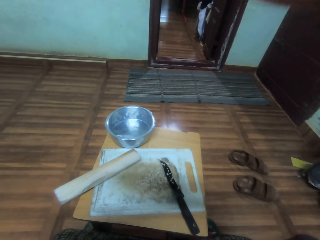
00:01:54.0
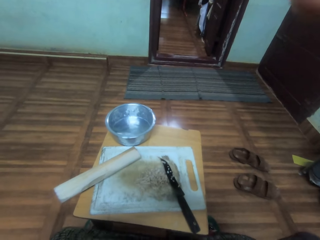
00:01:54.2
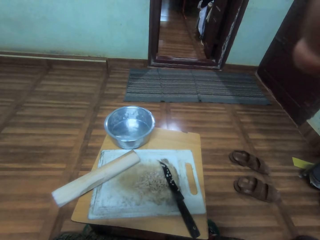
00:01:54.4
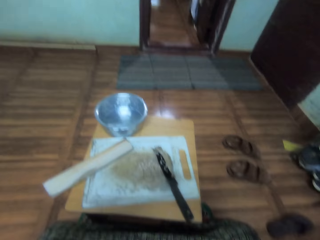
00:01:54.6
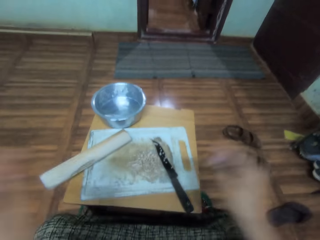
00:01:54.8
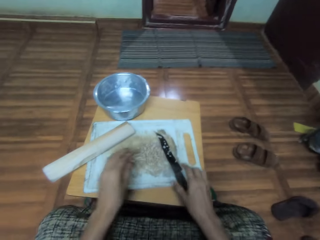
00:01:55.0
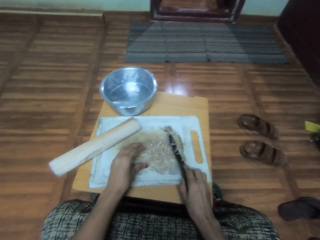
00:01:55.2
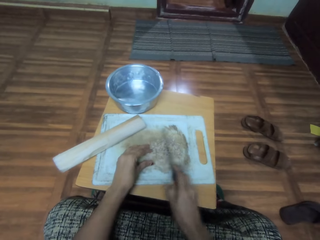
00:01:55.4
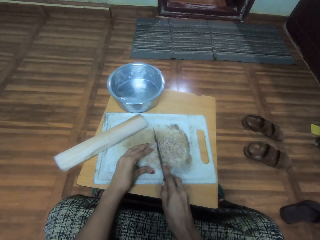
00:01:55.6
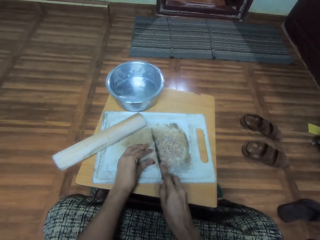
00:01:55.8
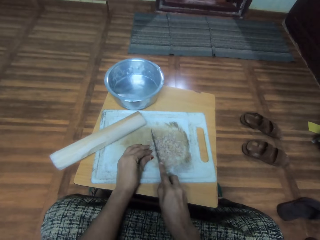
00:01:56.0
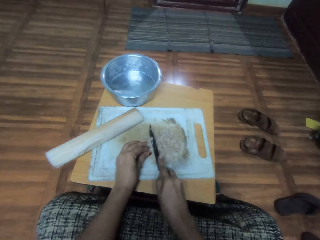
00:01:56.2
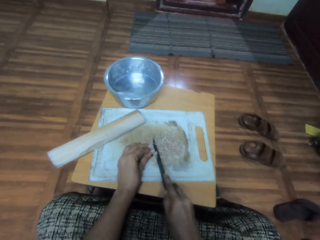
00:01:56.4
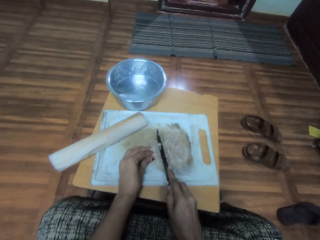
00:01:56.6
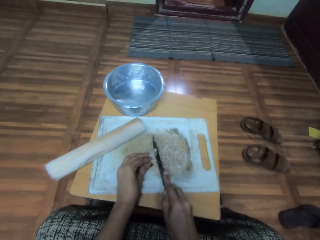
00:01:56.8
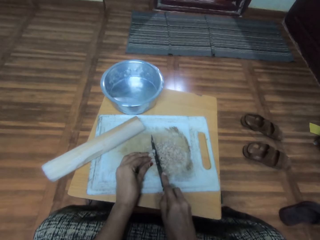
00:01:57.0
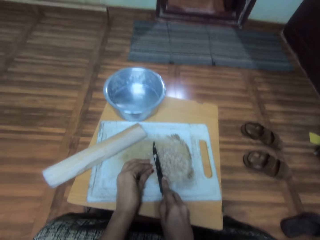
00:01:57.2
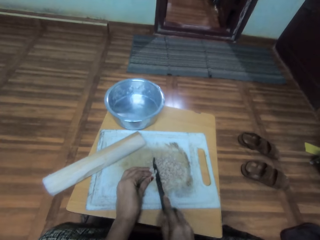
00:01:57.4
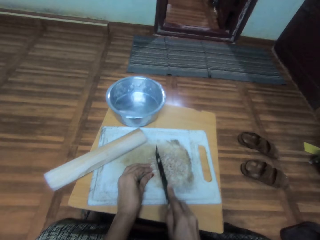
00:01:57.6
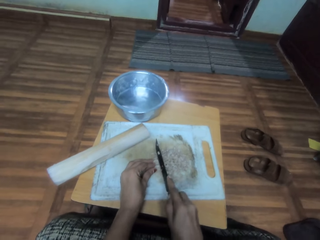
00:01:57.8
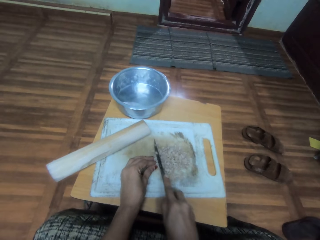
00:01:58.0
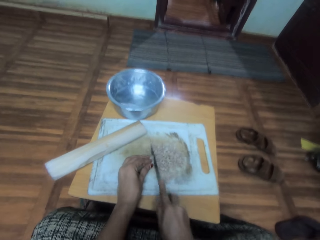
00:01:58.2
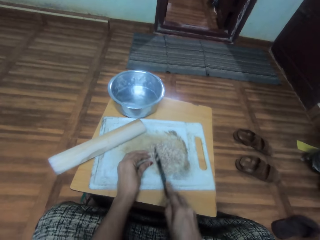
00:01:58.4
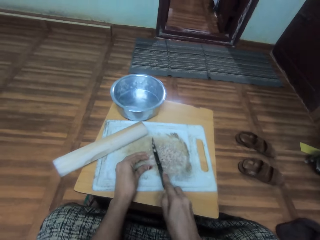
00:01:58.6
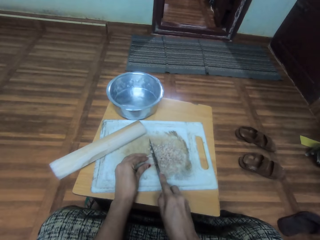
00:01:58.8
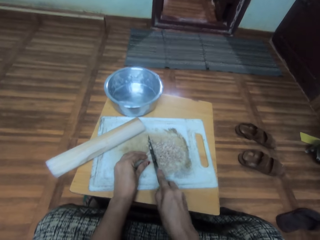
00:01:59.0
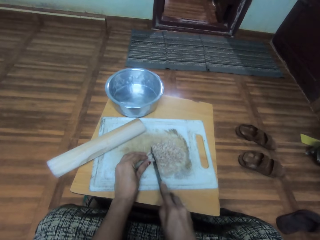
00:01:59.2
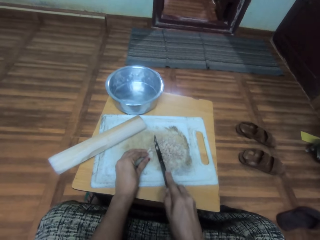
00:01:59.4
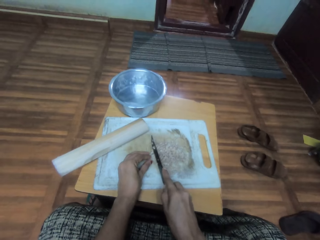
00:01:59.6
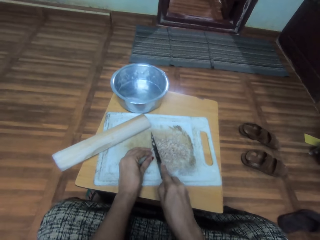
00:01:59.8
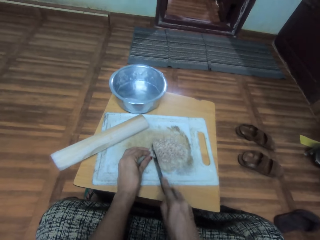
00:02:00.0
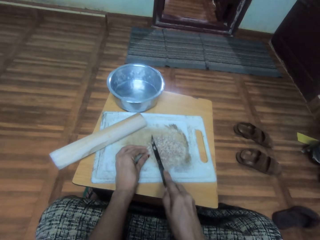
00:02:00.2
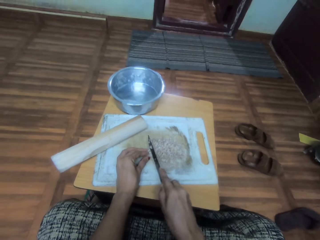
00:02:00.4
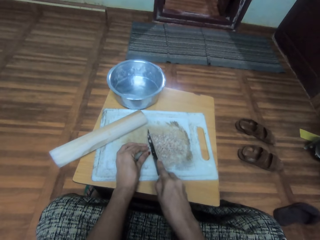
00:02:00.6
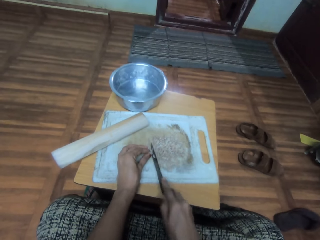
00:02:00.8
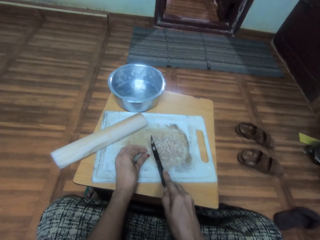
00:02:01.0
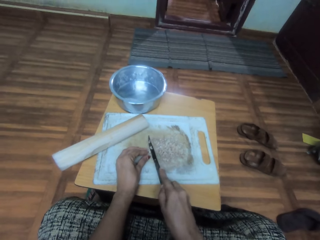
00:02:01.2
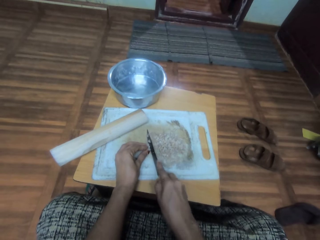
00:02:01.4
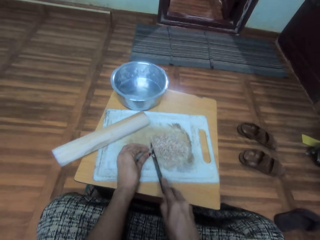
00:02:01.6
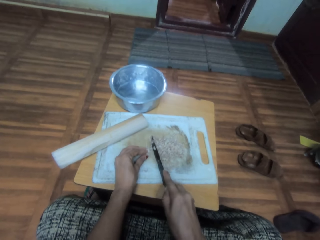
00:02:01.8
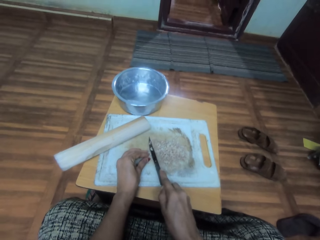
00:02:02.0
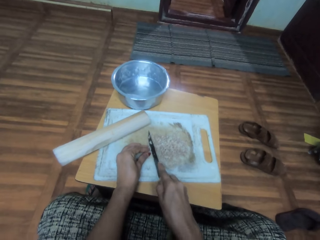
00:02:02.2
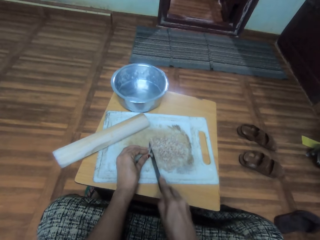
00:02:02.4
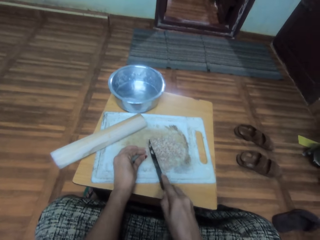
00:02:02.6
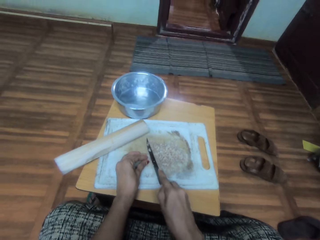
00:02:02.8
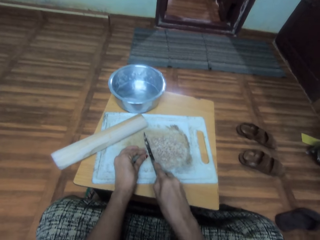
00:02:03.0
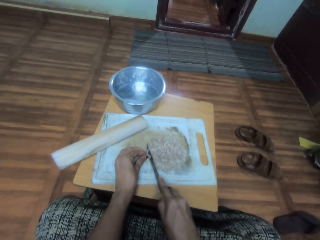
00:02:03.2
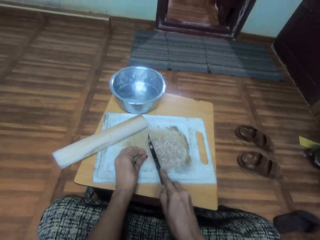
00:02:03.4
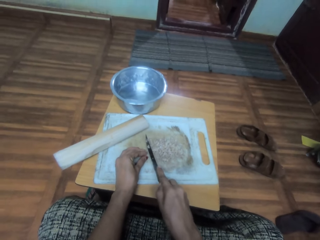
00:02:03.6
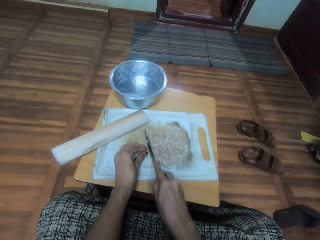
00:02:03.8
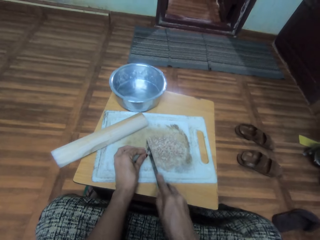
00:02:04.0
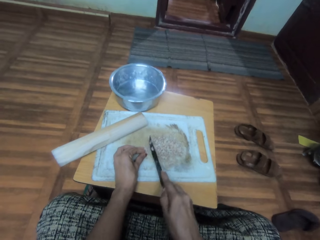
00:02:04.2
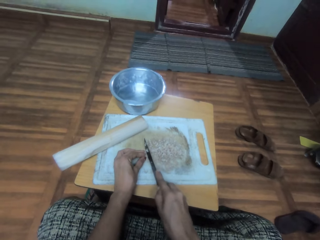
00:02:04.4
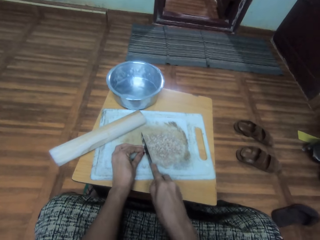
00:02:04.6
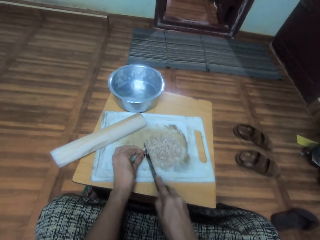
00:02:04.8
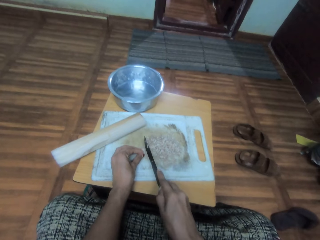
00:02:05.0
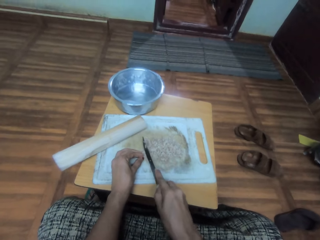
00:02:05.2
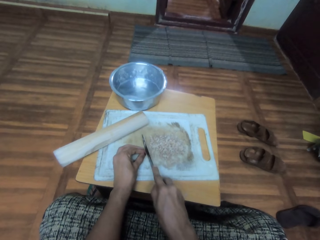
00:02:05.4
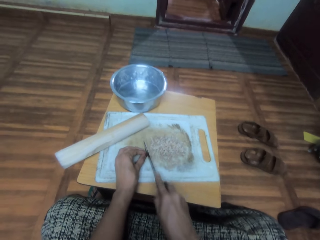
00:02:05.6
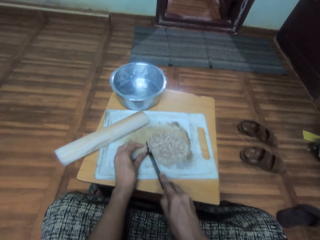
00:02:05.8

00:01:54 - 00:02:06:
The camera wearer picks up a knife. They hold the knife. They cut cassava pieces with the knife.

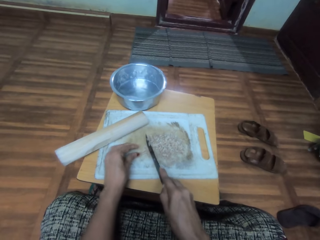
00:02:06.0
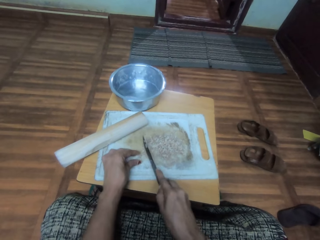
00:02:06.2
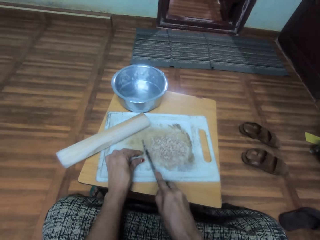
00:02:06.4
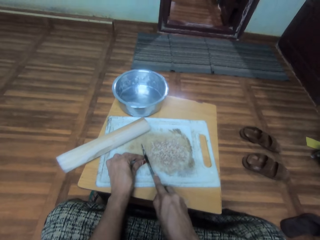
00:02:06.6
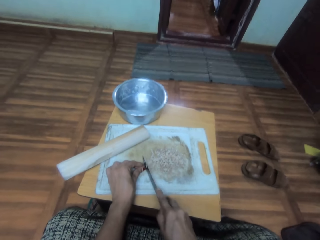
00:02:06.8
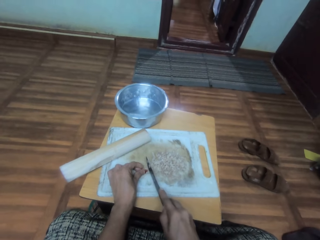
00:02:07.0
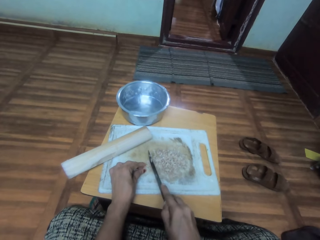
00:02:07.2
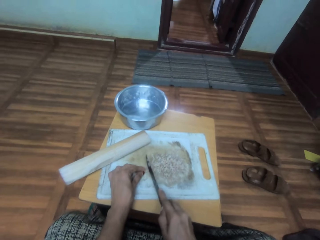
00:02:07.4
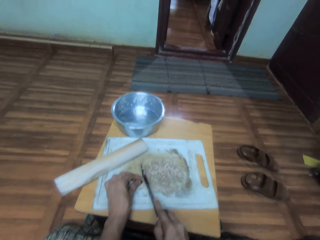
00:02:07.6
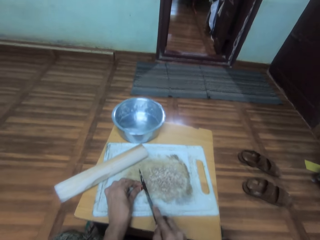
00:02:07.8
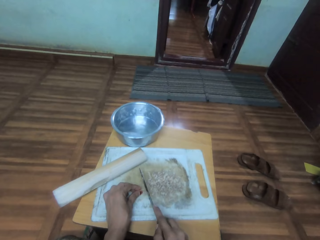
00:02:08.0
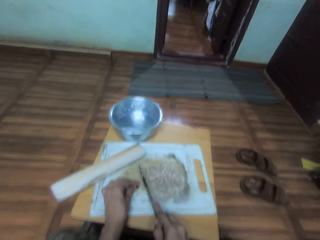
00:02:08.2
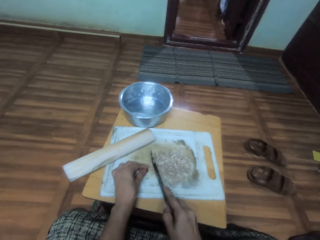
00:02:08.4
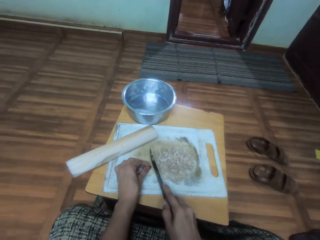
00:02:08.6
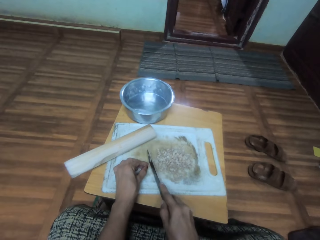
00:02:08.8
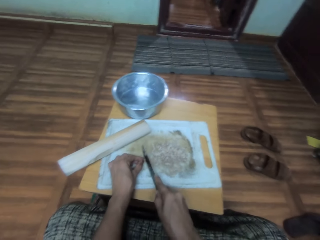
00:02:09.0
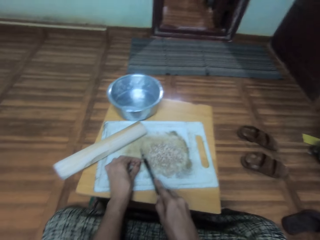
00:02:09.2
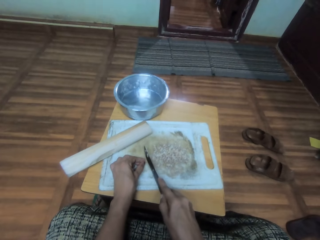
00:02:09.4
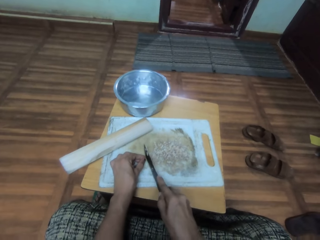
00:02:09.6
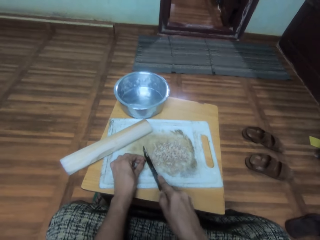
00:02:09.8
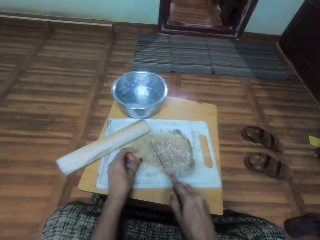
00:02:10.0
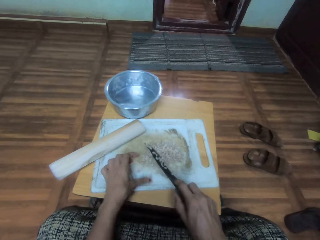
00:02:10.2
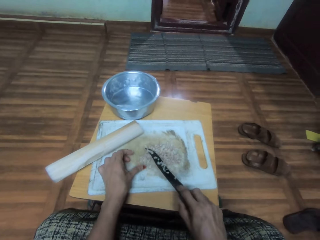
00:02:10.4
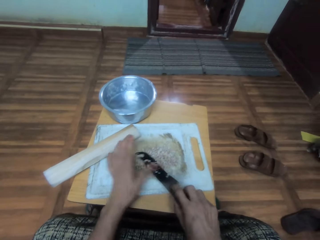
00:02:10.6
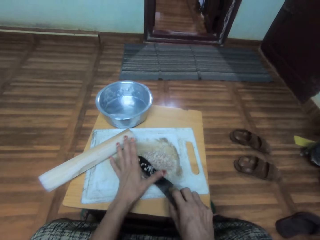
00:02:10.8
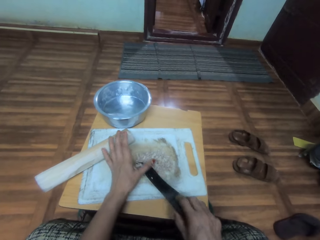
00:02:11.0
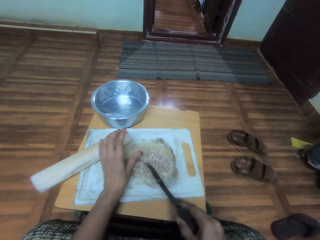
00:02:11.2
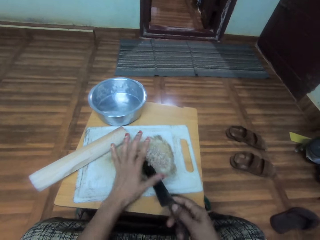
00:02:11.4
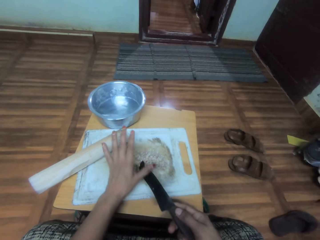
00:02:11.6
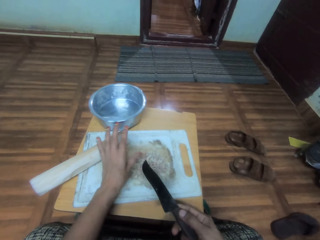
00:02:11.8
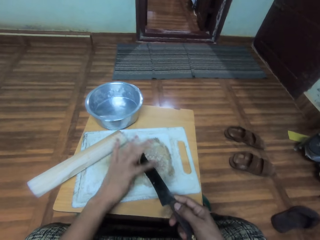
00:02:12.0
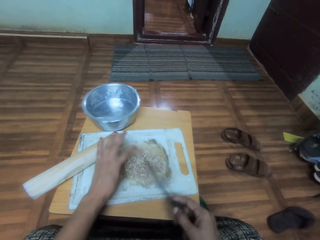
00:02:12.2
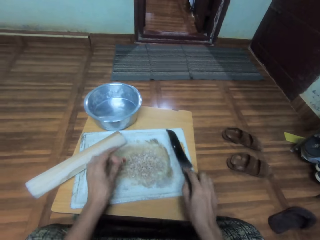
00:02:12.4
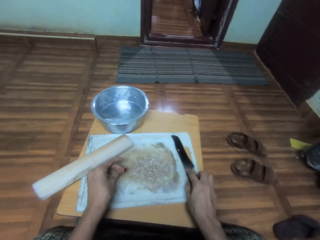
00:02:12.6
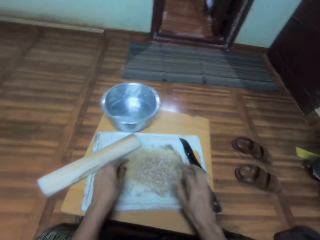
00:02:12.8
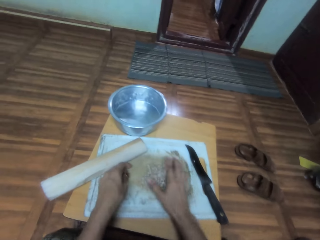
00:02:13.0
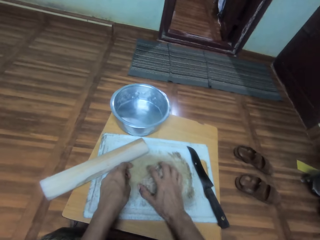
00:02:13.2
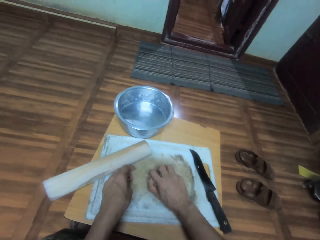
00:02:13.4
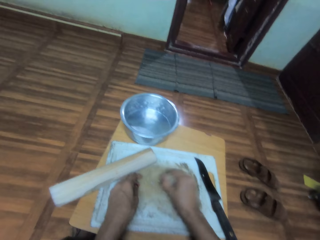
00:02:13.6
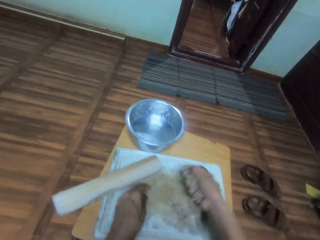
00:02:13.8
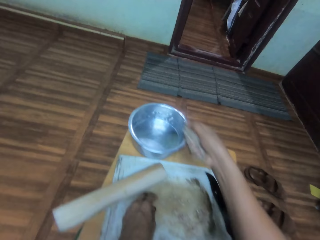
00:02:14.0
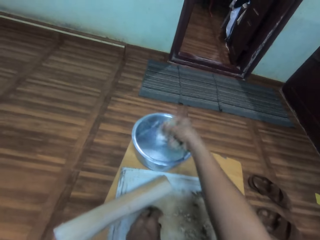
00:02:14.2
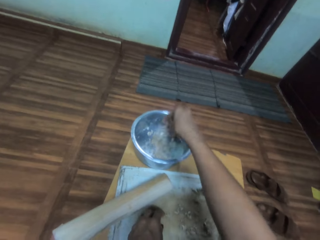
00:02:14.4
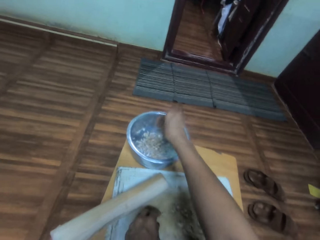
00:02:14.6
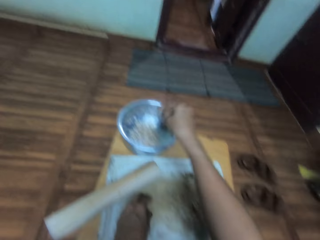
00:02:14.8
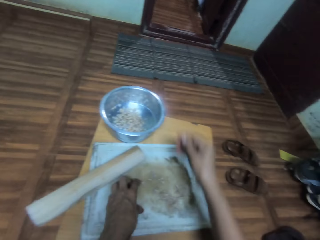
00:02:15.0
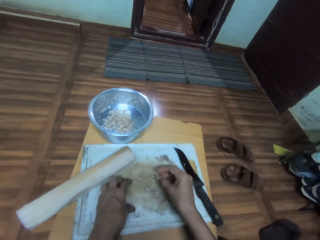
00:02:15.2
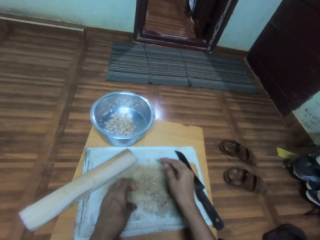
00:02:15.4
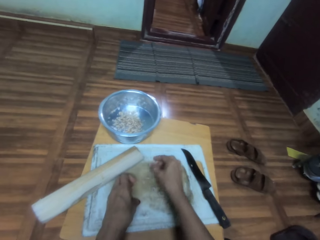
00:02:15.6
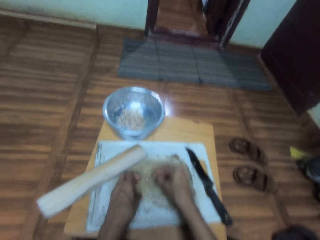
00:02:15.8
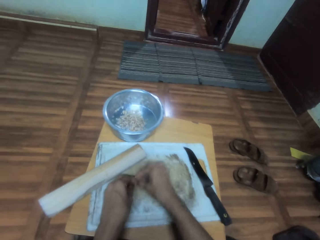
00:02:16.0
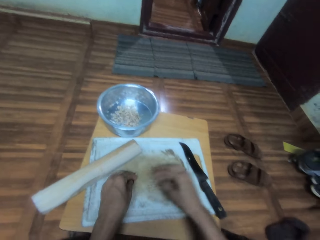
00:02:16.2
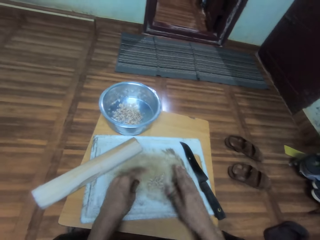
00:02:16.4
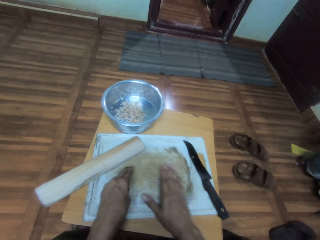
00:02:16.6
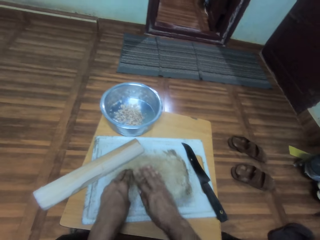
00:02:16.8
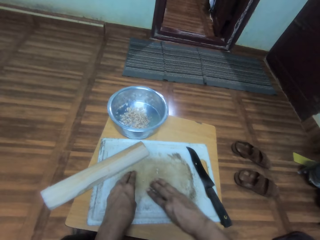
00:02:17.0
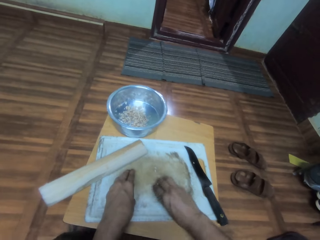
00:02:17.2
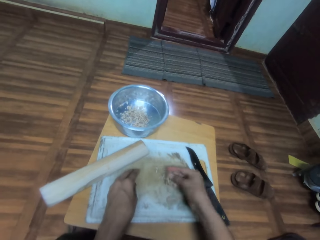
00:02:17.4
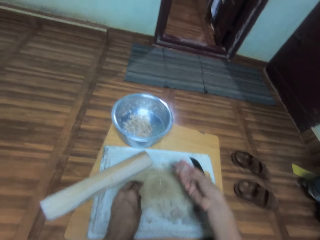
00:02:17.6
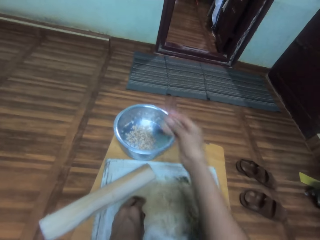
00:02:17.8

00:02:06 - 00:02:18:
The camera wearer removes something on the knife with a finger. They wipe the knife. They put the knife on the chopping board. They pick up cassava pieces. They hold something on the chopping board. They put the cassava pieces in a cooking pot or bowl. They hold something on the chopping board. They collect cassava pieces on the chopping board.
